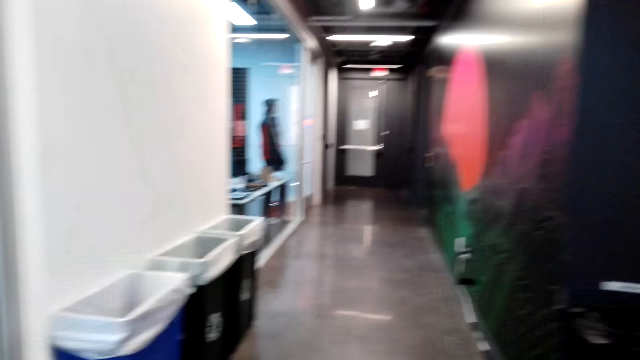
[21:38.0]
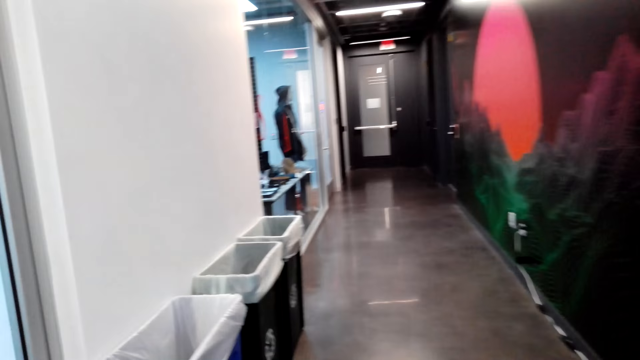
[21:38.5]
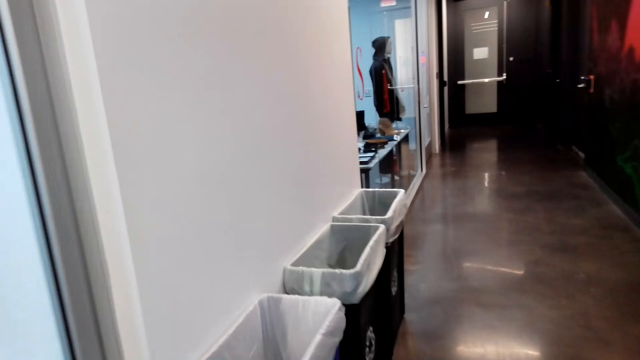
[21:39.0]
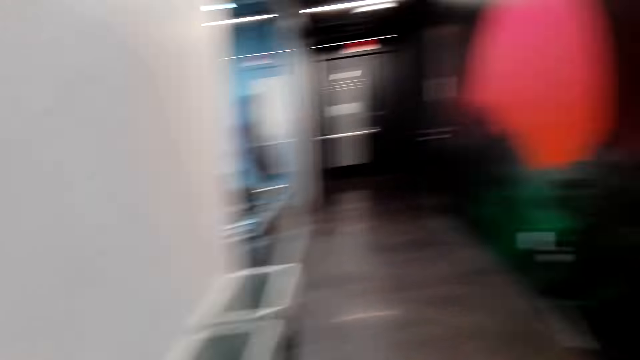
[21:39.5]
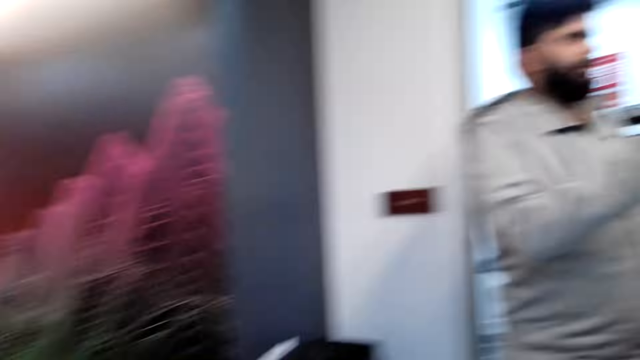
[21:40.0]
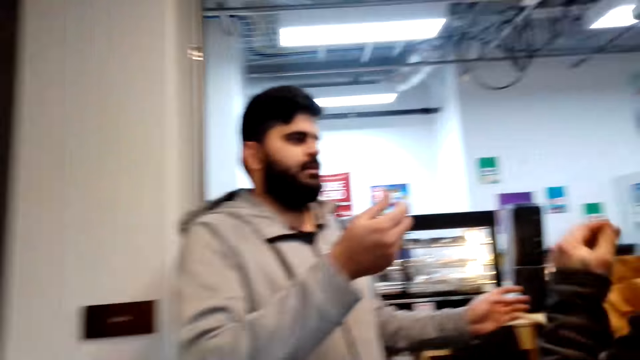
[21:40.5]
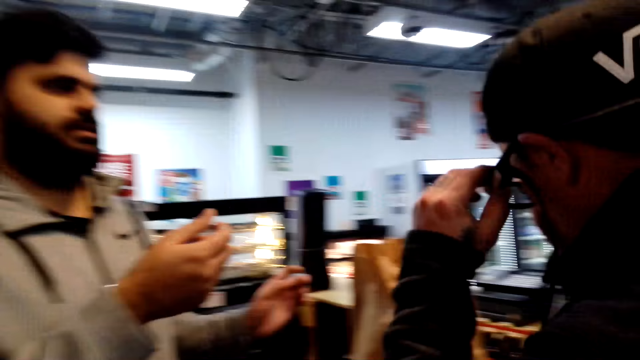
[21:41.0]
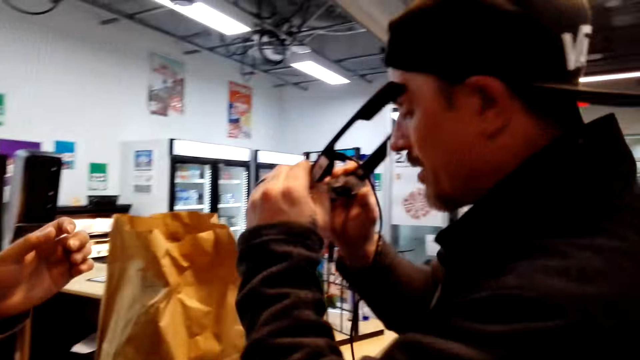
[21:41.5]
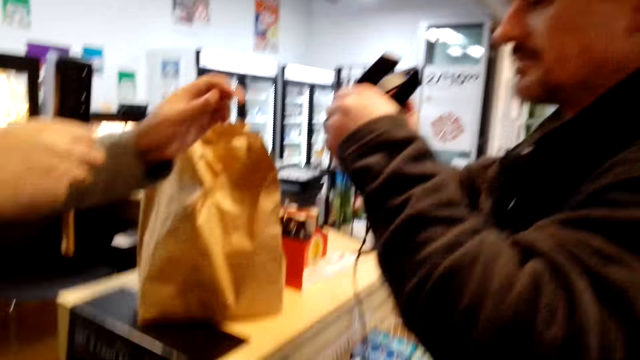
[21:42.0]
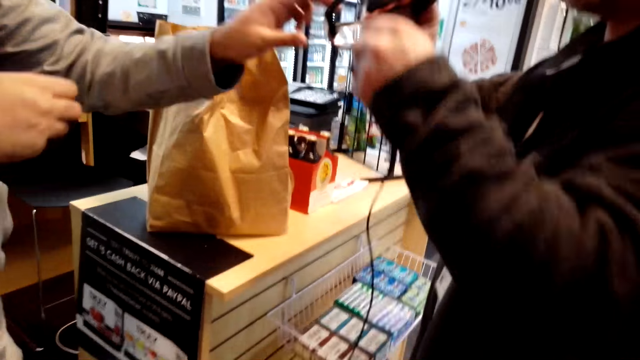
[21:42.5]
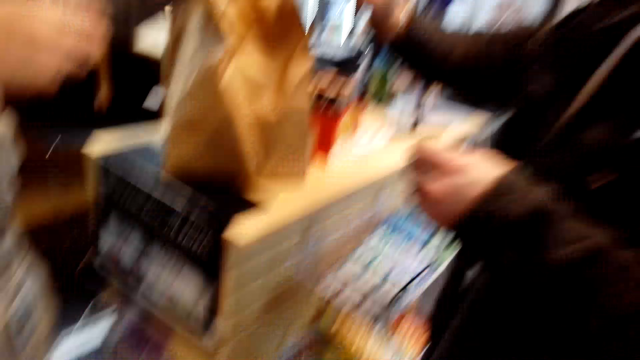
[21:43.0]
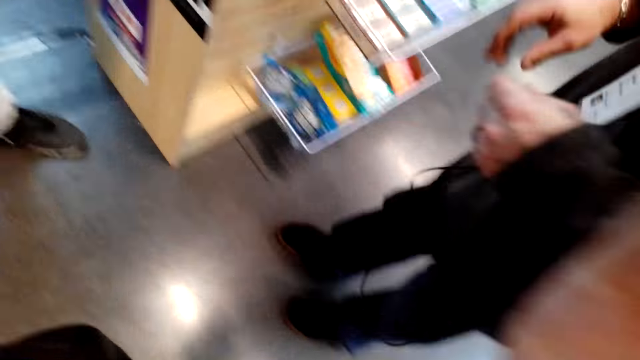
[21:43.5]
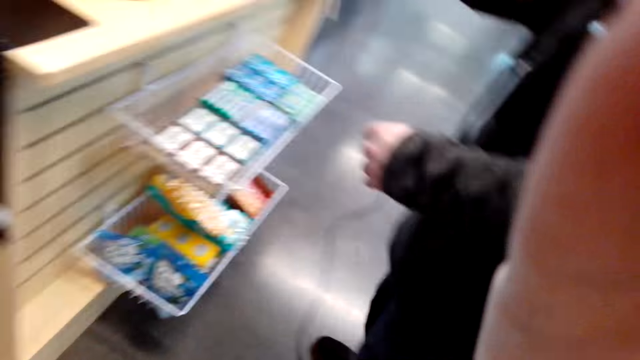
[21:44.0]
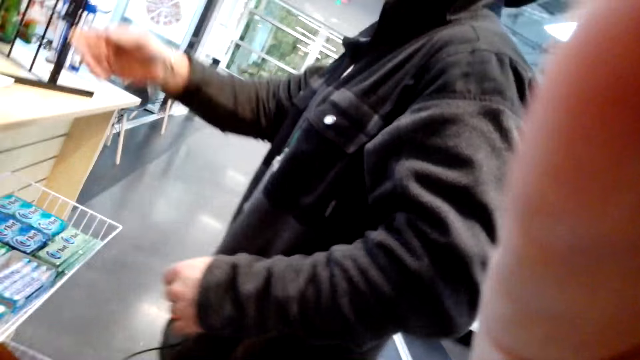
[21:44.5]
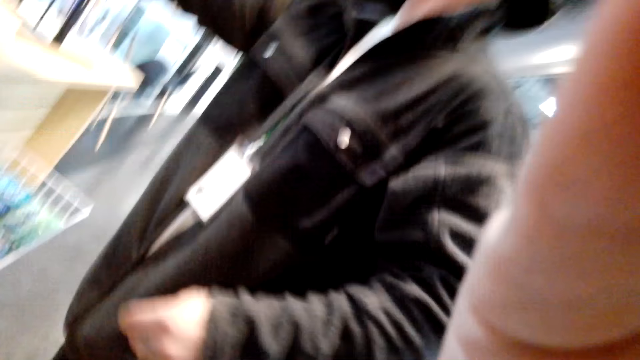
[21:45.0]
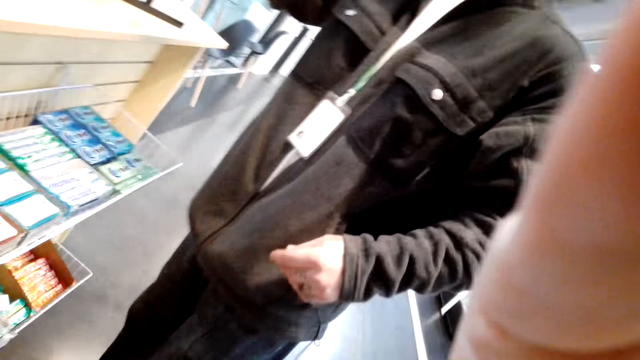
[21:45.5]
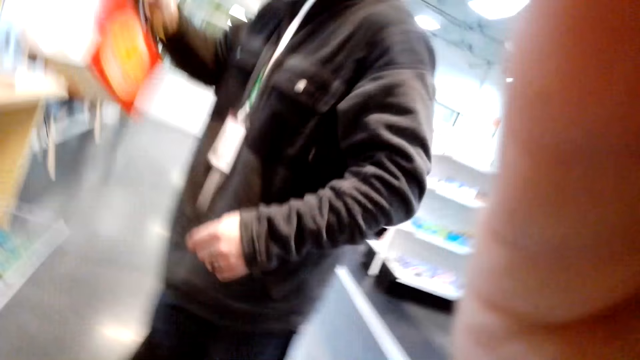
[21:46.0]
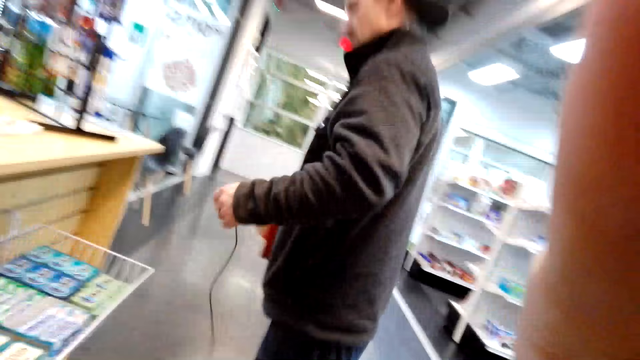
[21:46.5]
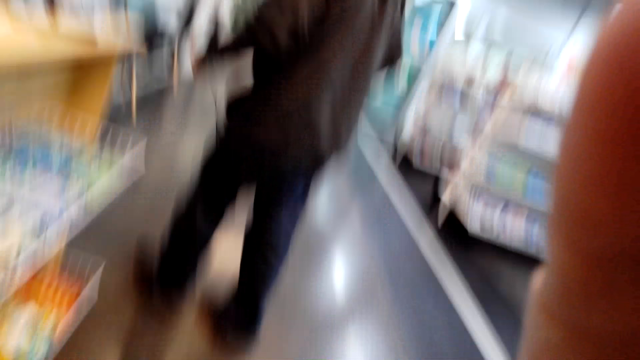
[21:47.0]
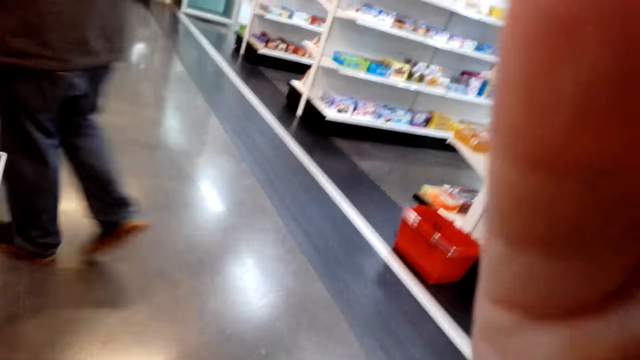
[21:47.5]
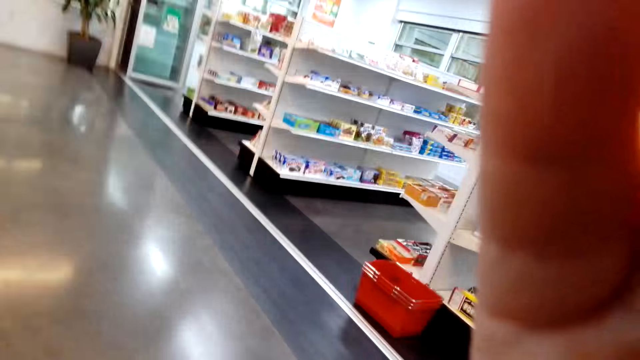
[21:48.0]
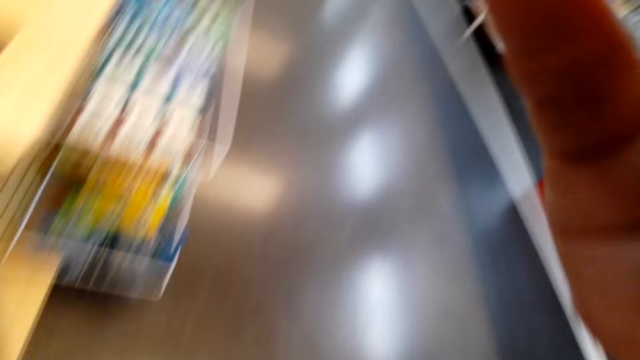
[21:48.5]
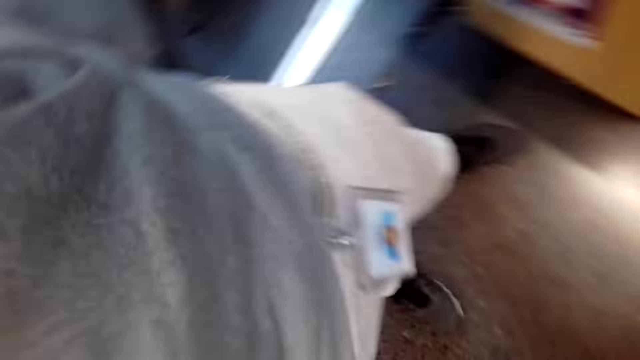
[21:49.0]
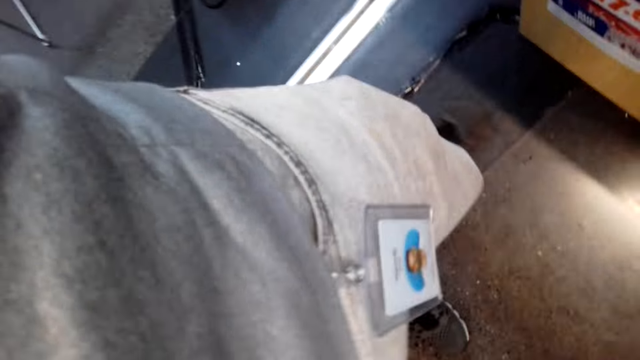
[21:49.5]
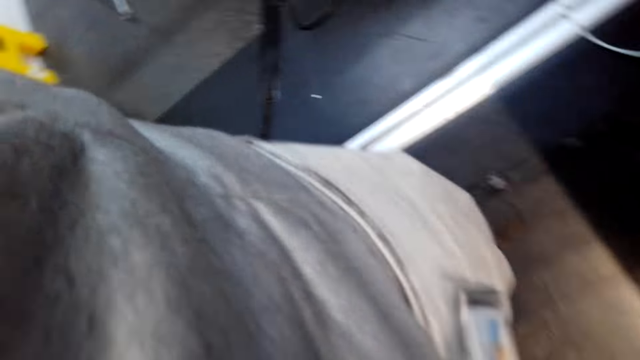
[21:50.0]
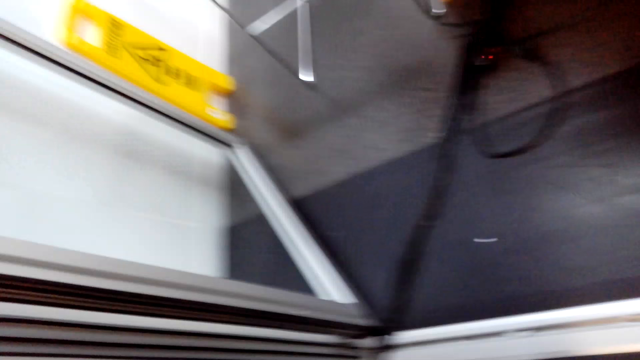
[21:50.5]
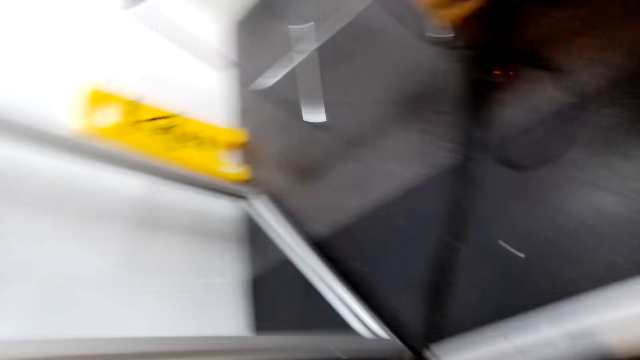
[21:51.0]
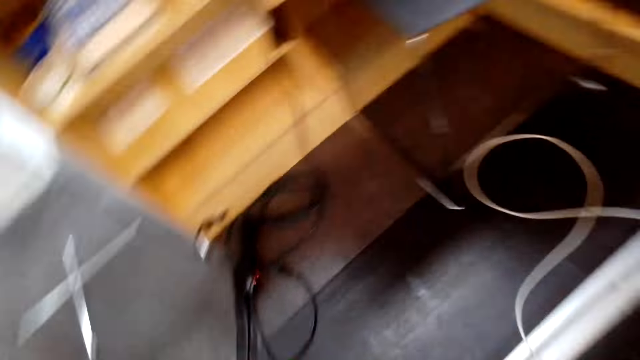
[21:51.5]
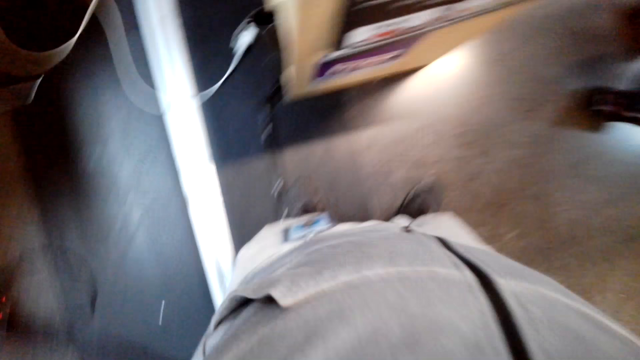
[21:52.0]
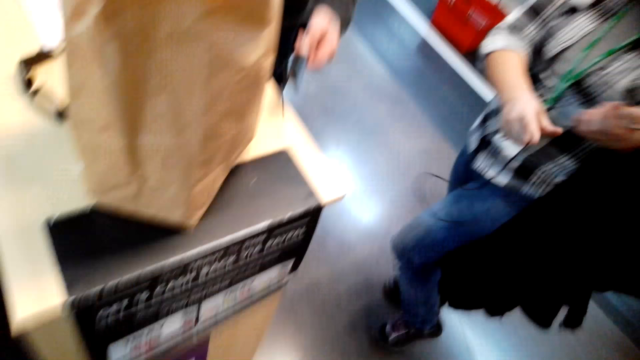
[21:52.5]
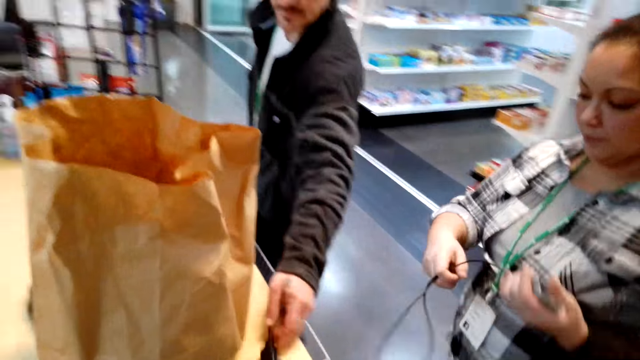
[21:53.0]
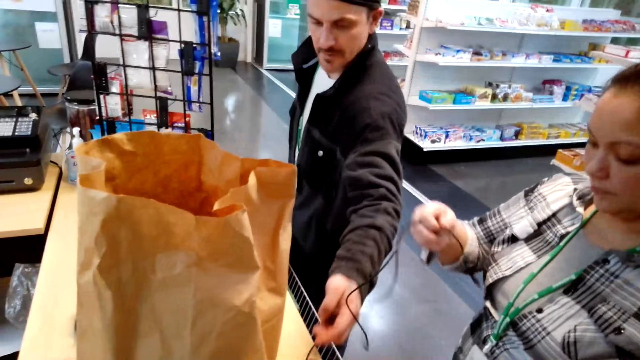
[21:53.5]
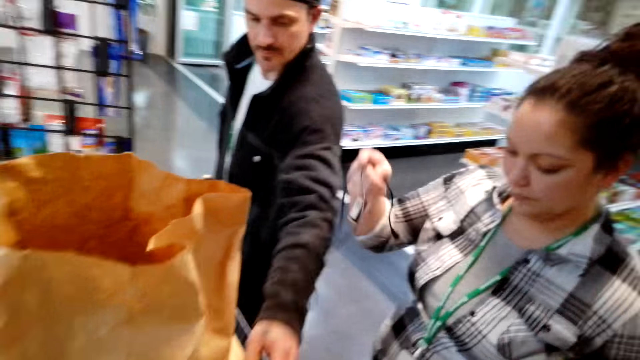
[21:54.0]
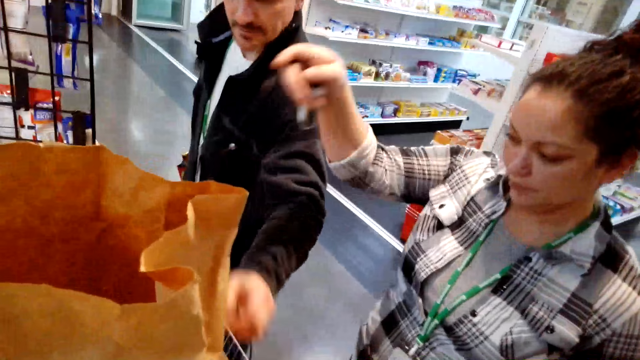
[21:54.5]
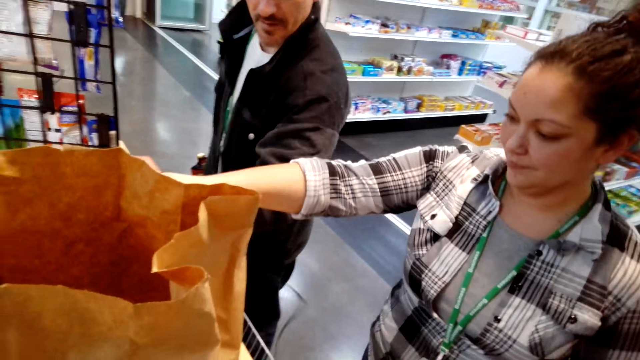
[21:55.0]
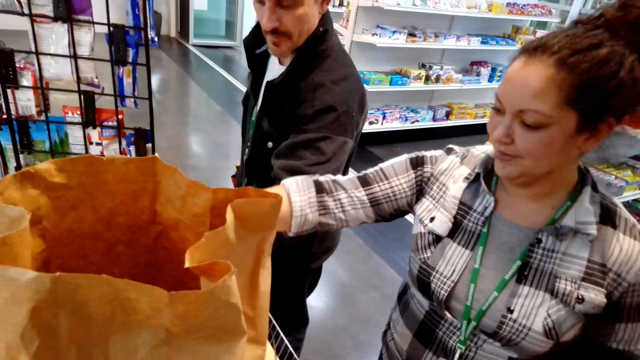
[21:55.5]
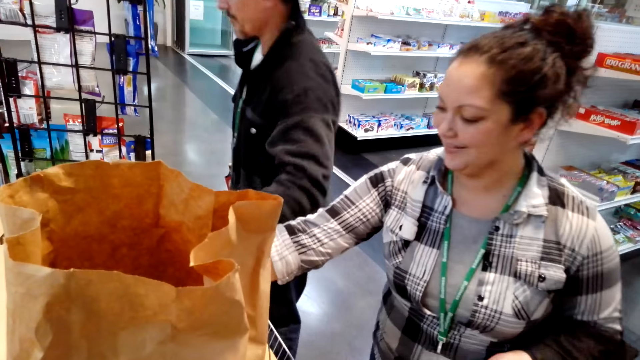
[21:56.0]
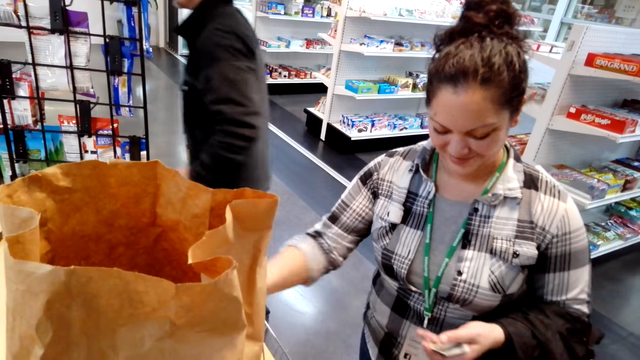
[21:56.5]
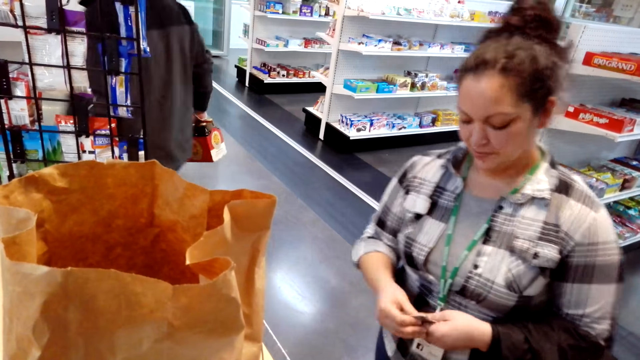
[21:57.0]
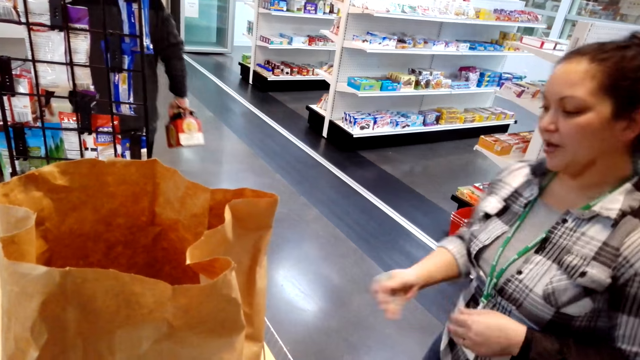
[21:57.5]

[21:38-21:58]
The person puts down the package. The camera wearer looks around. They move around. The person removes his glasses, gives his glasses or the camera to the man, holds a cable, picks up a beer crate and moves around. The camera wearer moves around. They look around. A woman puts the earphones on the table. The woman holds a cable. The woman puts down the cable. The person walks around. The man walks away.
